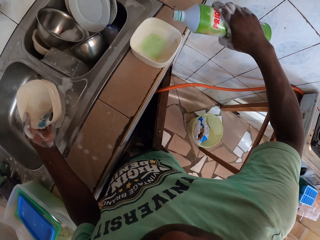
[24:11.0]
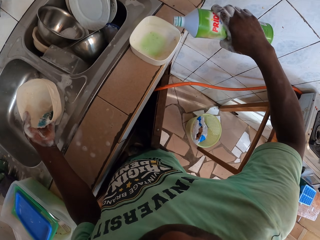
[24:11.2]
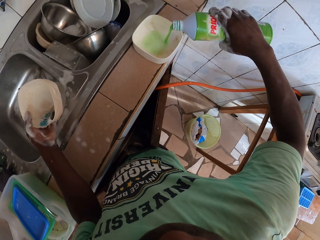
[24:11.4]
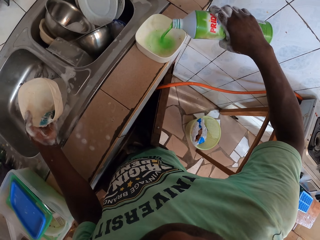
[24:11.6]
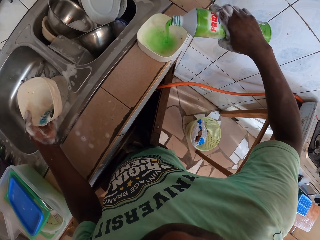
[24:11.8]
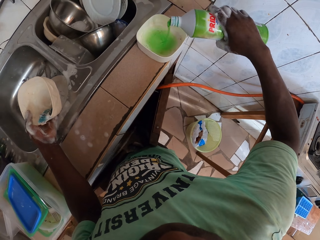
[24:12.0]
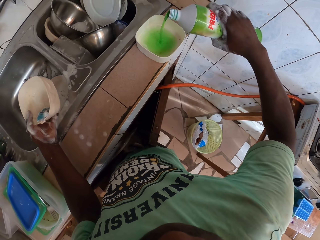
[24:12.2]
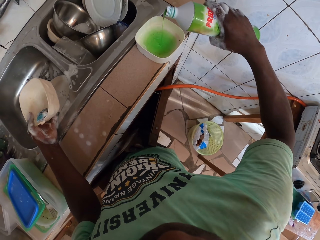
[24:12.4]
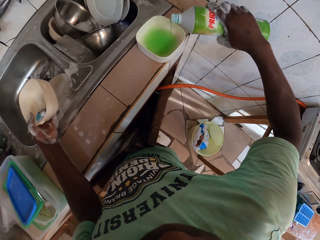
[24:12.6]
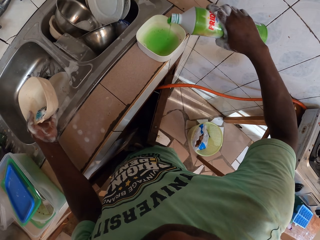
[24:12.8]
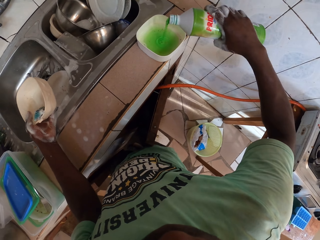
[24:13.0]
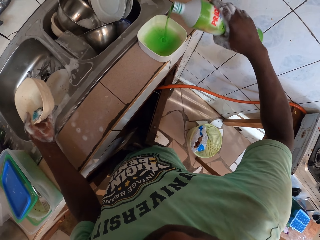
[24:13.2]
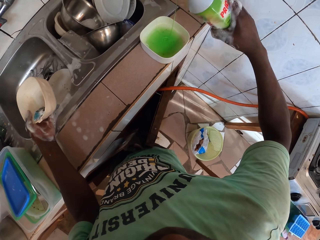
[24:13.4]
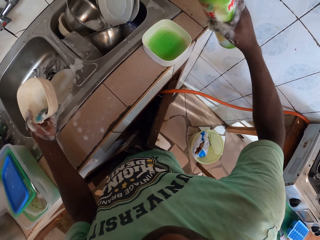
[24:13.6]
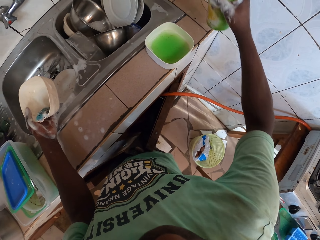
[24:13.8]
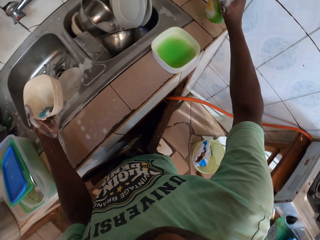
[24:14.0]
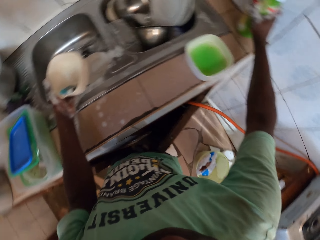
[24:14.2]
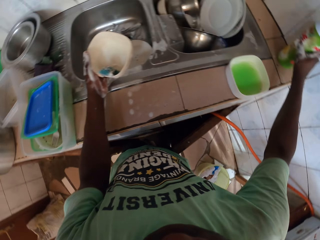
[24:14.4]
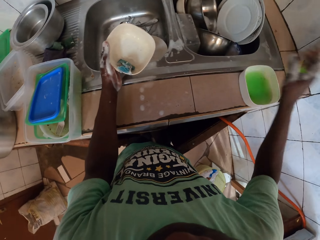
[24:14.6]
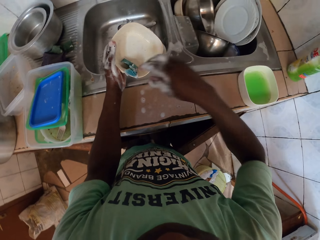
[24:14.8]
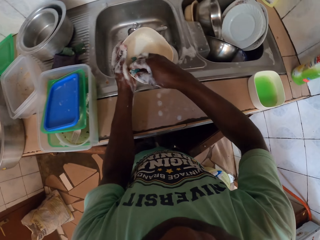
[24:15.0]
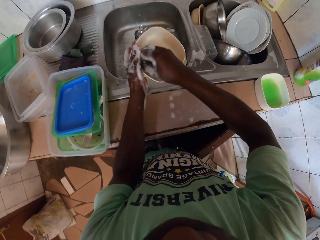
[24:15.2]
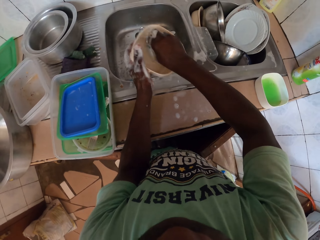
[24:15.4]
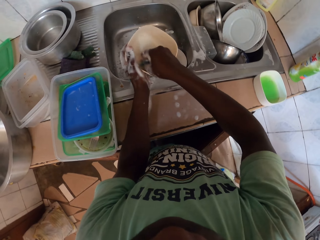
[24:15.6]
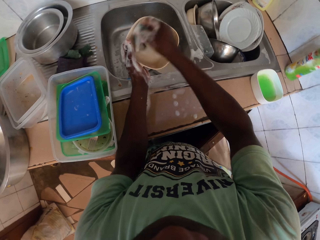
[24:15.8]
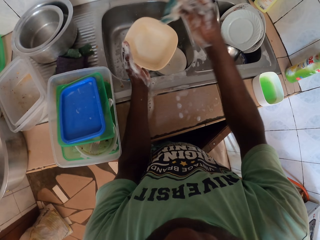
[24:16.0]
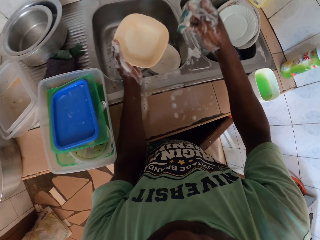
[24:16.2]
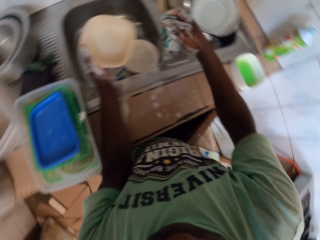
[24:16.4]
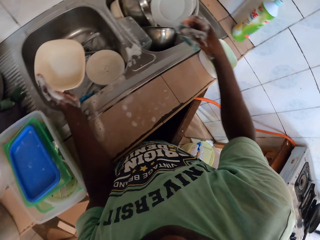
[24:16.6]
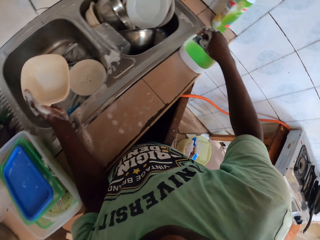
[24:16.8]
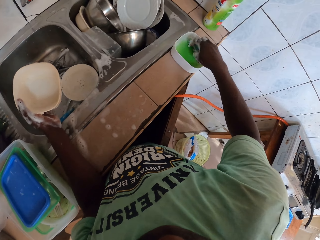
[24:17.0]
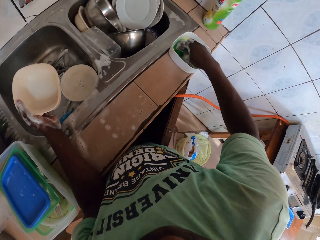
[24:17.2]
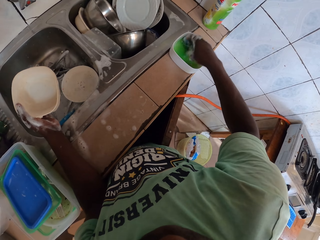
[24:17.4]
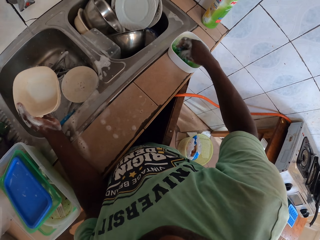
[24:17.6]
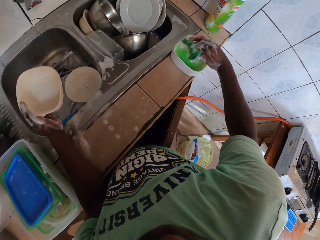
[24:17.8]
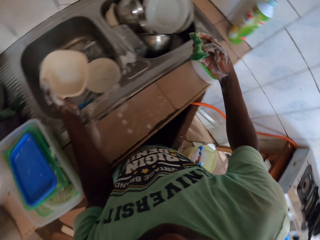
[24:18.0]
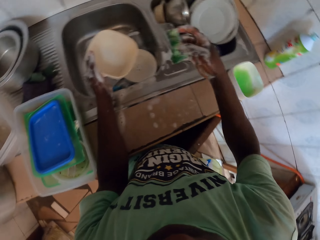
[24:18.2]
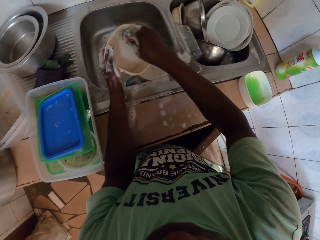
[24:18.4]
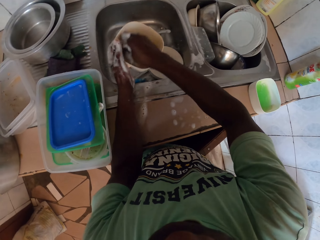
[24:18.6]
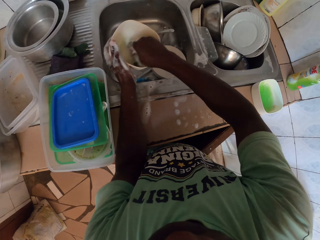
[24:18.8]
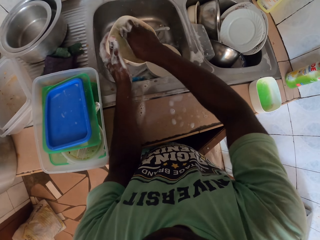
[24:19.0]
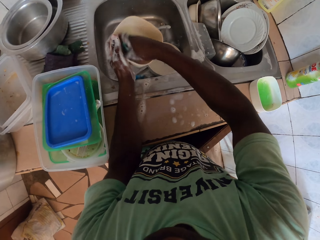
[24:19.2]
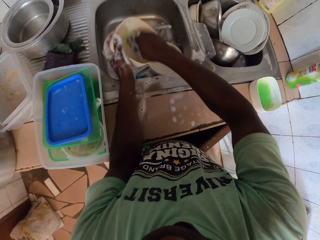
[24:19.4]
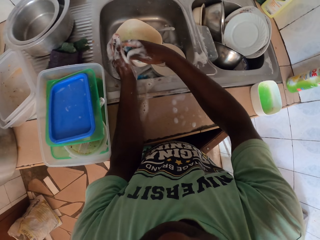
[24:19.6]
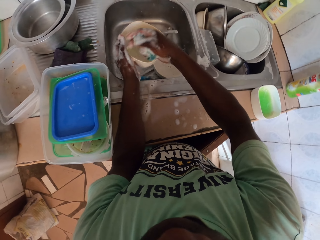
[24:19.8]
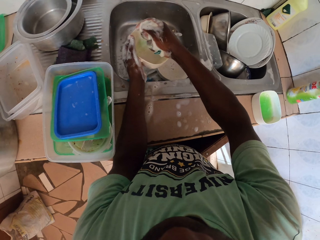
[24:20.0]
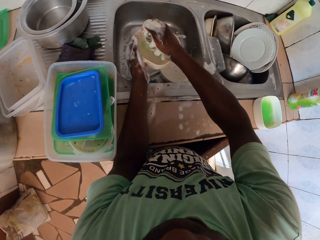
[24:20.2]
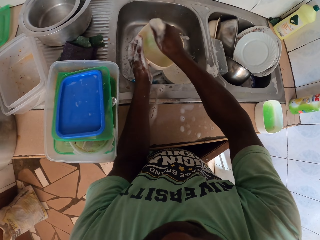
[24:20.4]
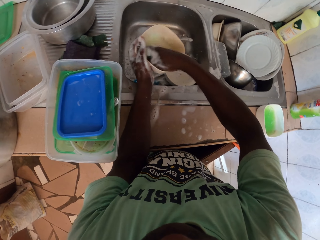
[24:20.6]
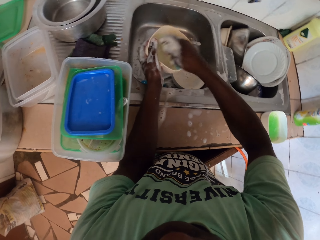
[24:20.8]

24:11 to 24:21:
The camera wearer pours soap on the bowl. They put the soap bottle on the kitchen top. They wash the bowl. They dip a sponge in the bowl with soap. They wash the bowl.

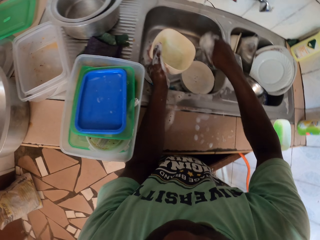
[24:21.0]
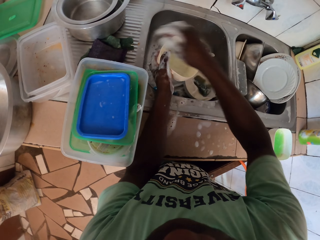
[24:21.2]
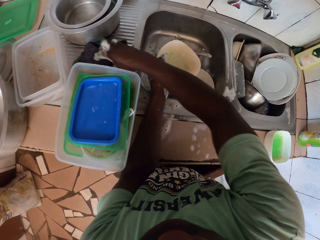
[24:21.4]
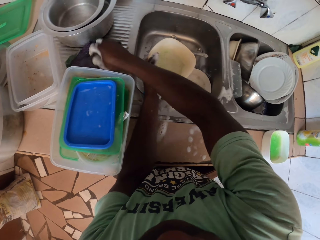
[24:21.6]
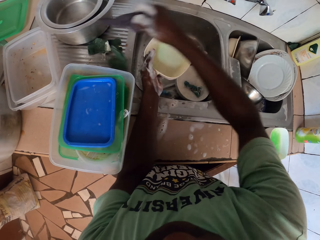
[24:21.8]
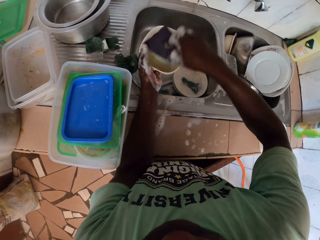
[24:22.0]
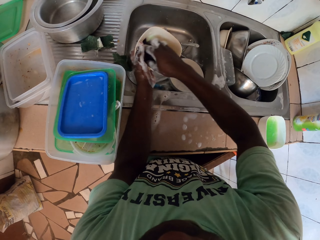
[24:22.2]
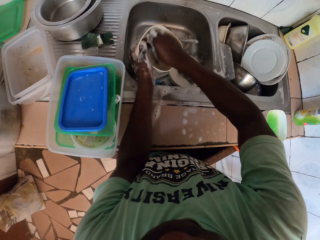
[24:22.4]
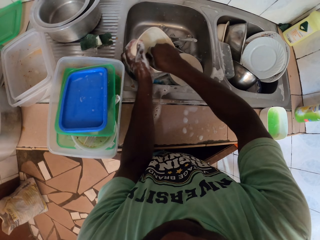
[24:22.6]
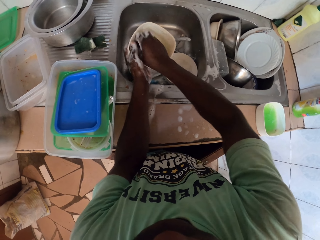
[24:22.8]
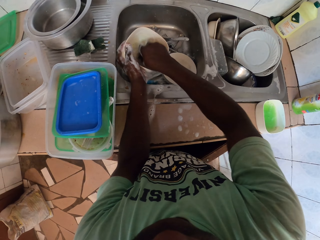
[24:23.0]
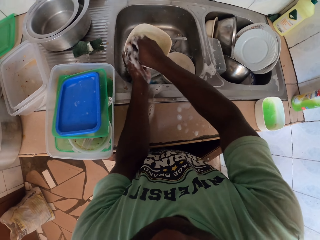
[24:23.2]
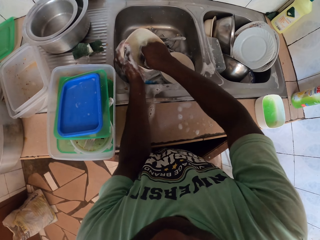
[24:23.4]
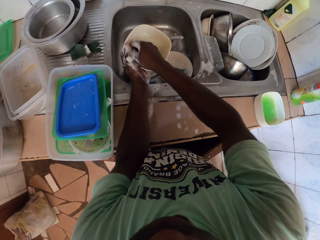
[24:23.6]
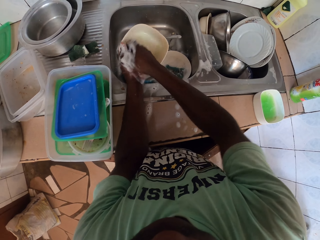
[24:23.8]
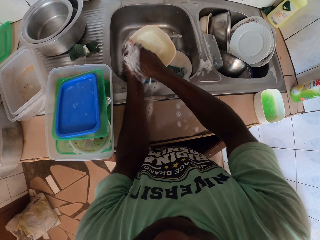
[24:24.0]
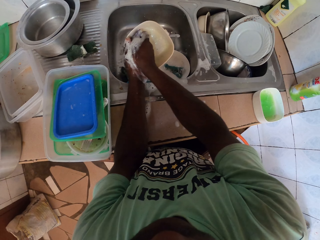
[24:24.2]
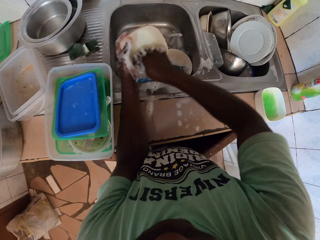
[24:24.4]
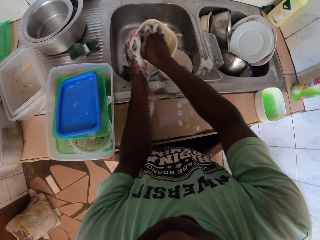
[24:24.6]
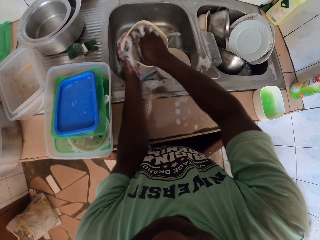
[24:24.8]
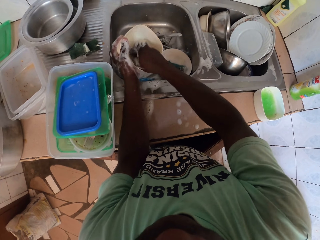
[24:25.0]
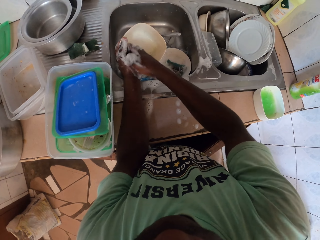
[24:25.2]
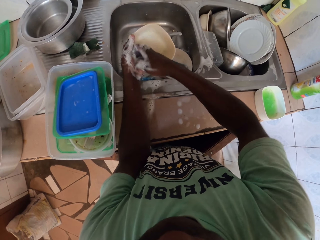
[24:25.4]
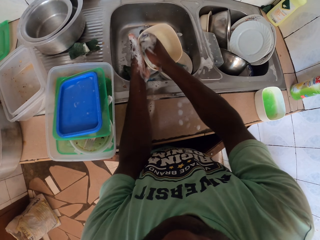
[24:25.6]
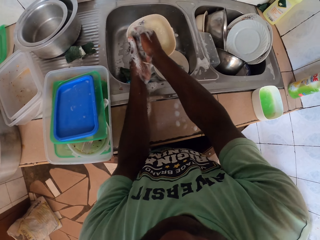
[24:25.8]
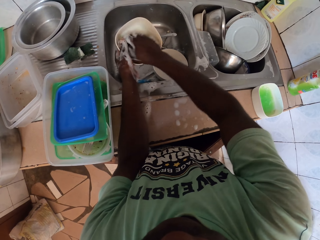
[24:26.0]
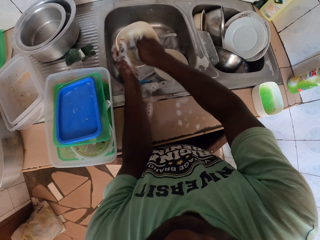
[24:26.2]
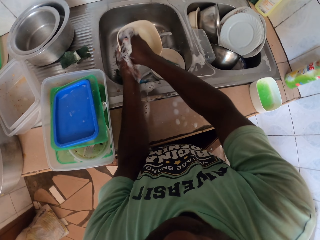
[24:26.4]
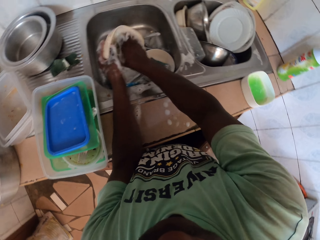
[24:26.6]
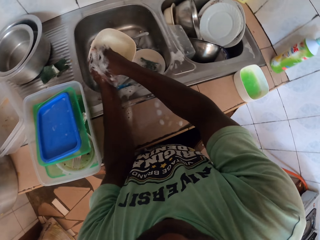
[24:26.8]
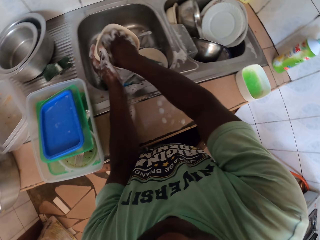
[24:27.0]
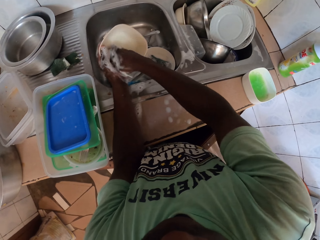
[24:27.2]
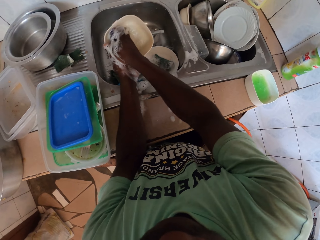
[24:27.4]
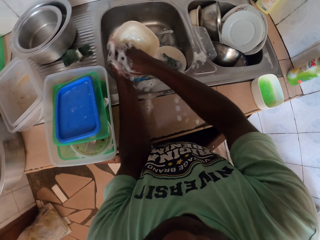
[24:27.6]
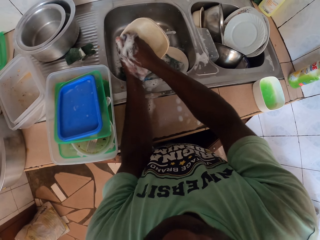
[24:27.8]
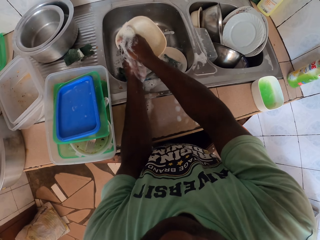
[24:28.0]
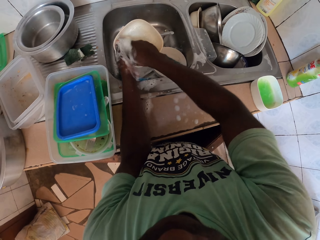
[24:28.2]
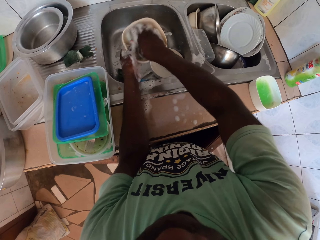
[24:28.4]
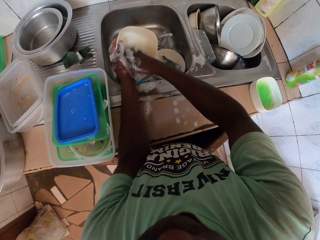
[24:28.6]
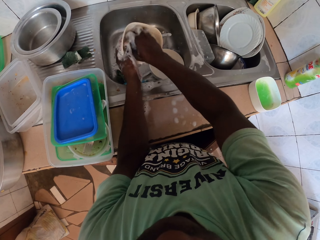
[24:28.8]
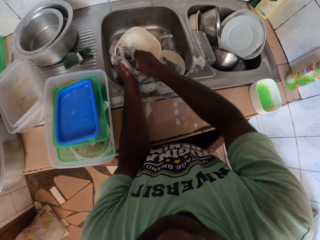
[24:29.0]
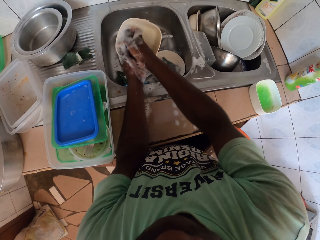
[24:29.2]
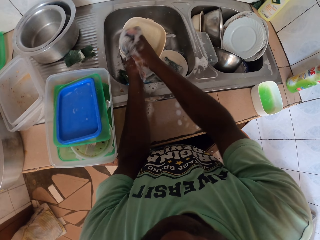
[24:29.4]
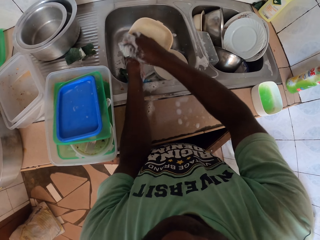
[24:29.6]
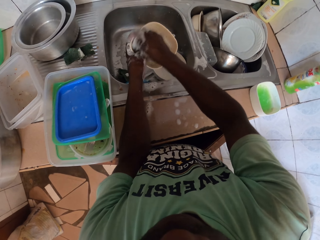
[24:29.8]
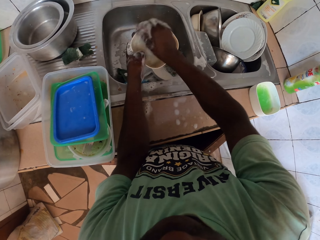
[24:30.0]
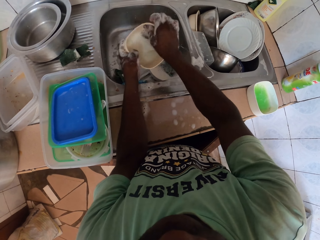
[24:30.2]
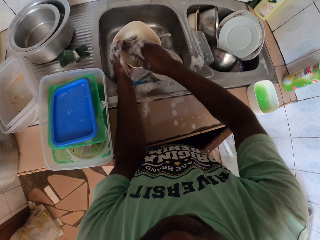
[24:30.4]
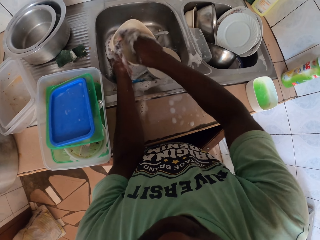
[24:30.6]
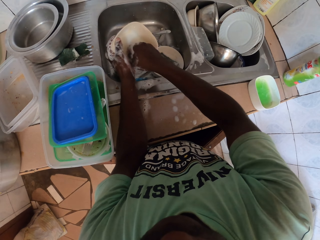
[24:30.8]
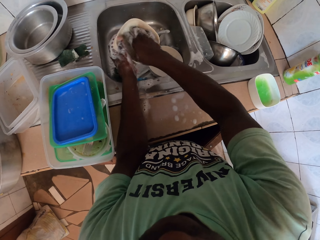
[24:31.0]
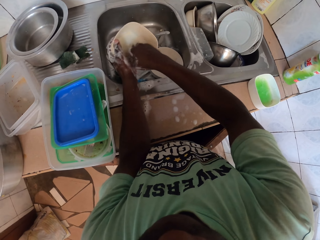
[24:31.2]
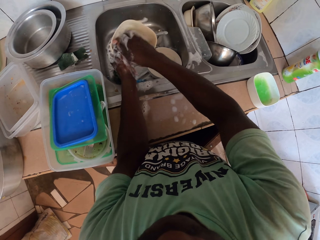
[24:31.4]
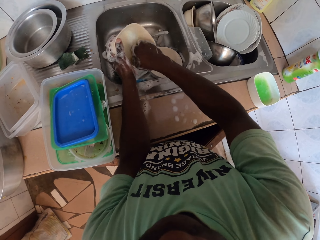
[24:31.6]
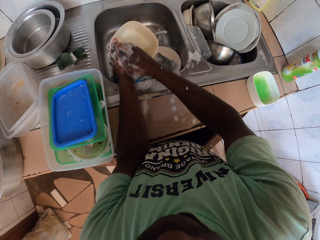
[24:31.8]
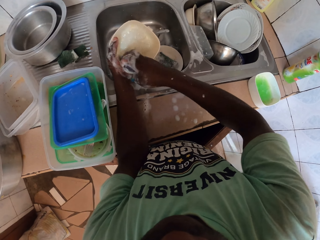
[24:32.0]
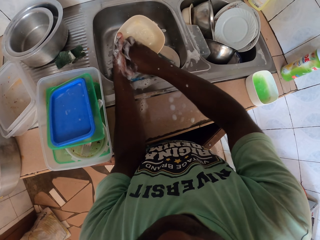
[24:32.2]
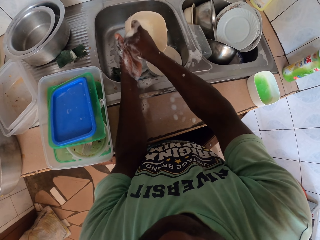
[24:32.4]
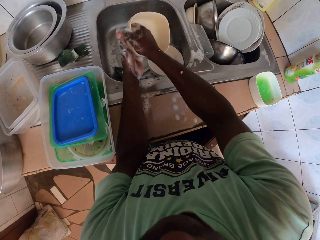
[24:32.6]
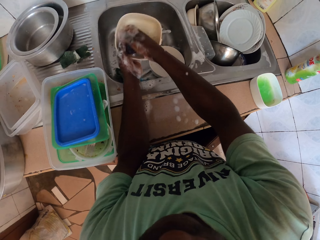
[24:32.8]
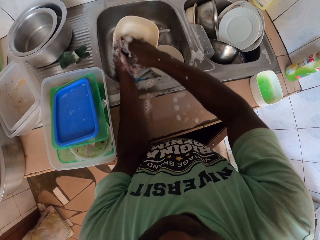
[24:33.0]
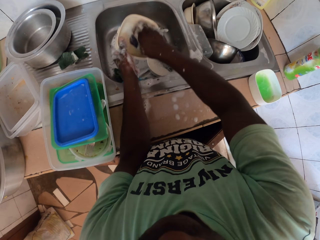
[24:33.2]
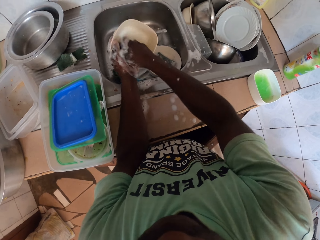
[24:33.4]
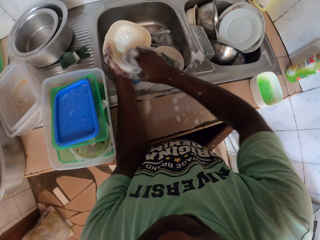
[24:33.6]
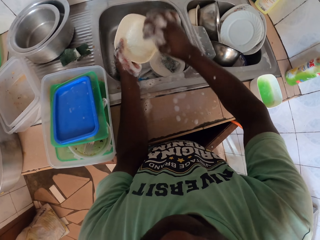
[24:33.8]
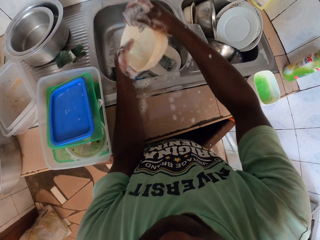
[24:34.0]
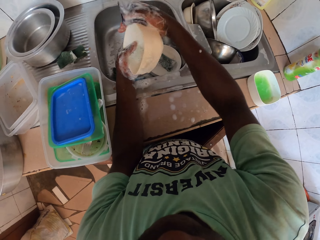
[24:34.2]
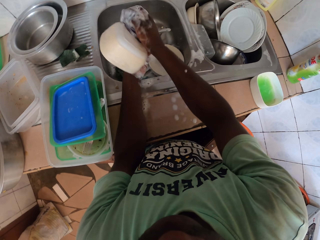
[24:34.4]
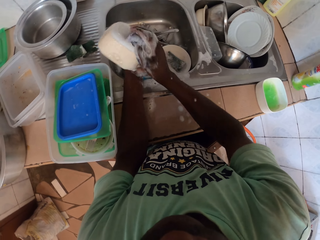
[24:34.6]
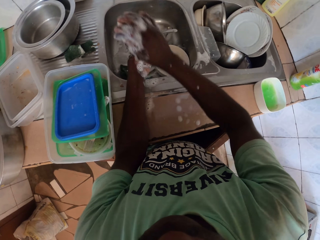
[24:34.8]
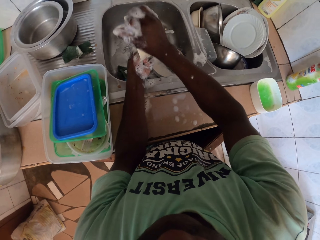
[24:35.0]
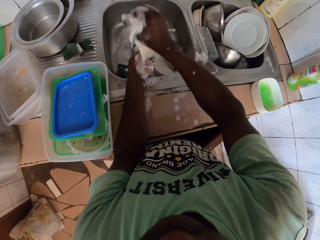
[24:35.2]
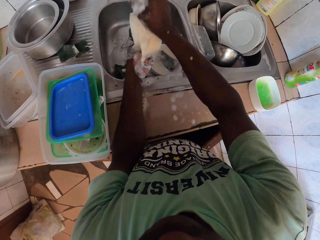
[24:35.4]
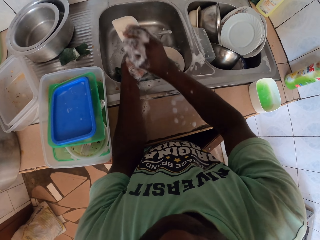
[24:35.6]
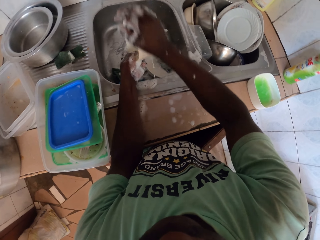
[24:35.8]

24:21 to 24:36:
The camera wearer picks up another sponge. They wash a bowl.
